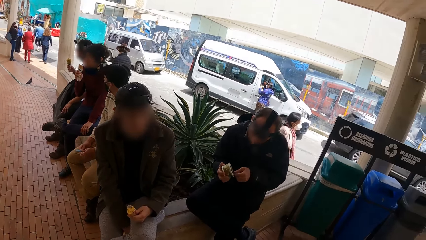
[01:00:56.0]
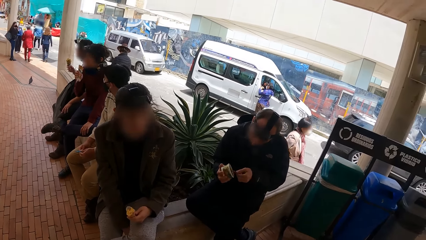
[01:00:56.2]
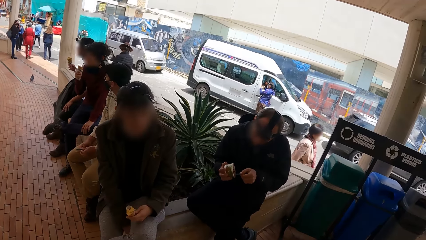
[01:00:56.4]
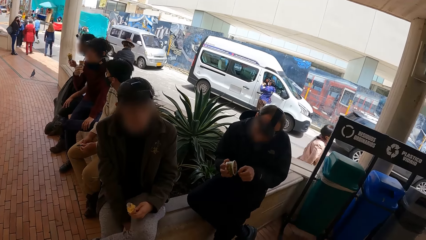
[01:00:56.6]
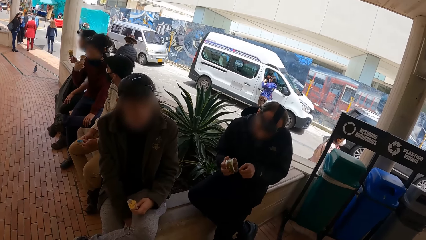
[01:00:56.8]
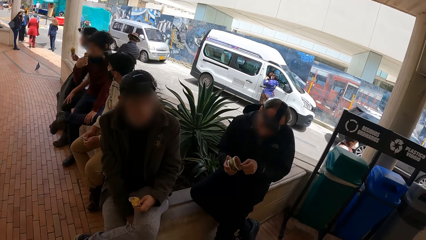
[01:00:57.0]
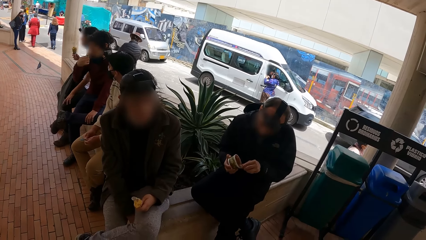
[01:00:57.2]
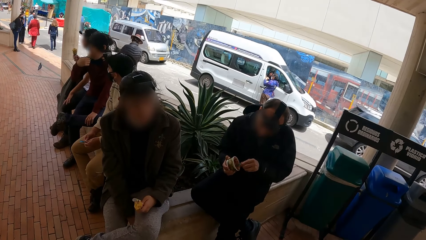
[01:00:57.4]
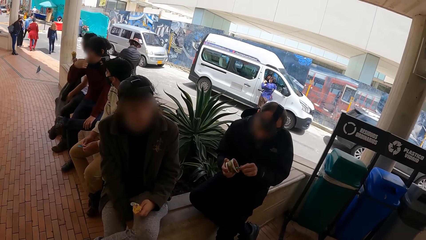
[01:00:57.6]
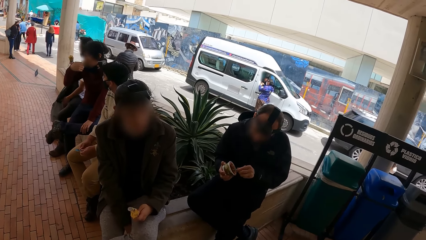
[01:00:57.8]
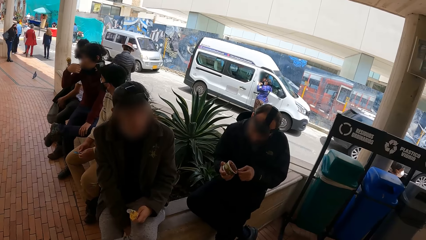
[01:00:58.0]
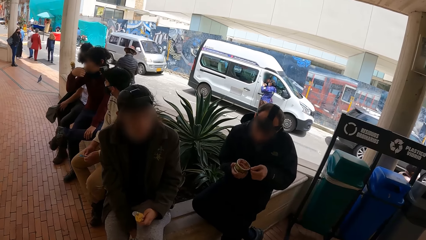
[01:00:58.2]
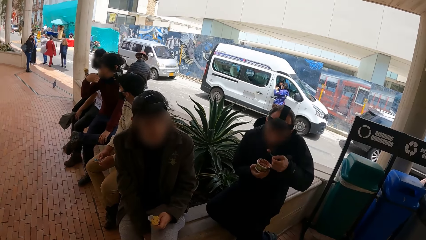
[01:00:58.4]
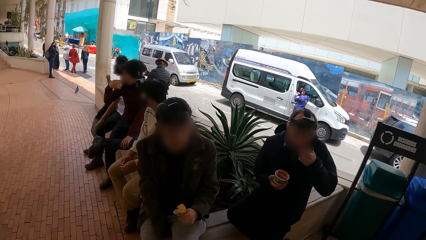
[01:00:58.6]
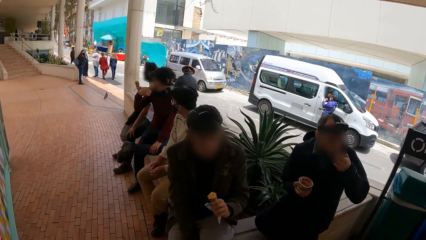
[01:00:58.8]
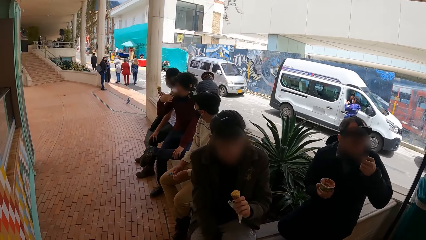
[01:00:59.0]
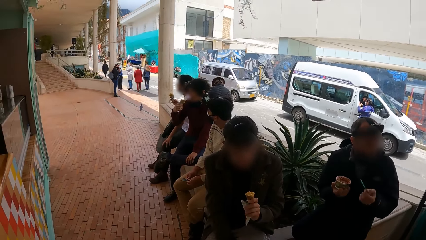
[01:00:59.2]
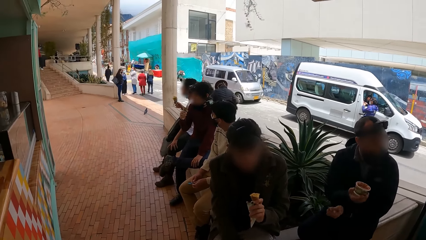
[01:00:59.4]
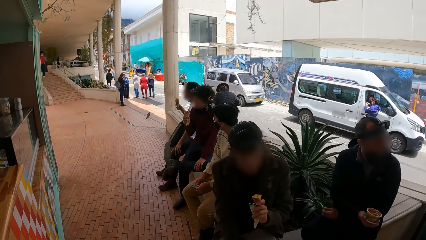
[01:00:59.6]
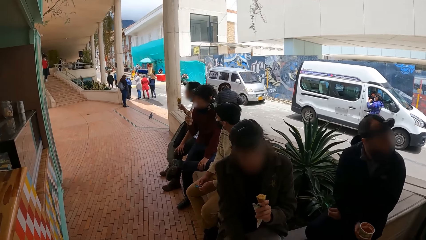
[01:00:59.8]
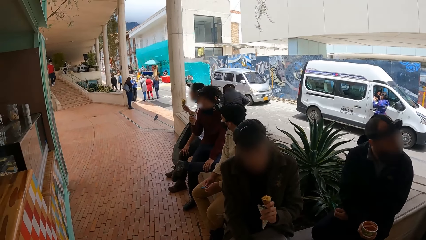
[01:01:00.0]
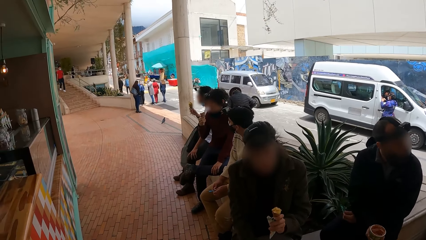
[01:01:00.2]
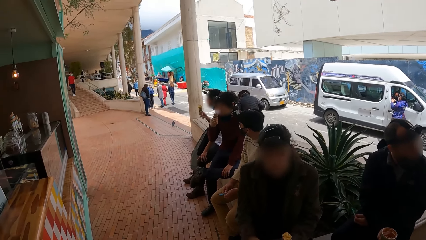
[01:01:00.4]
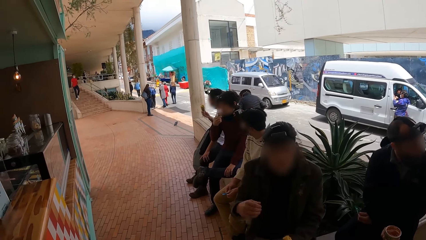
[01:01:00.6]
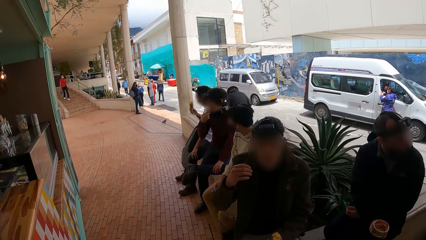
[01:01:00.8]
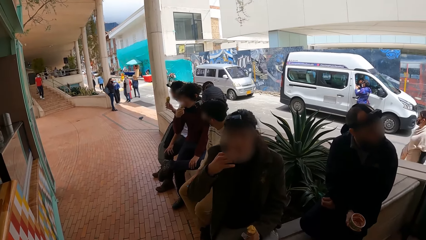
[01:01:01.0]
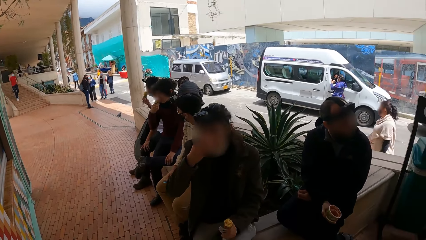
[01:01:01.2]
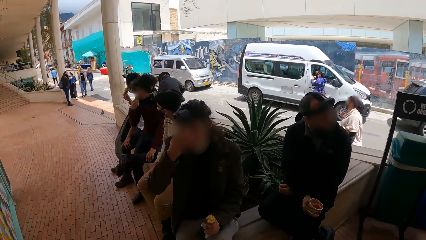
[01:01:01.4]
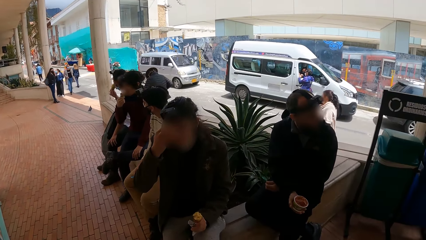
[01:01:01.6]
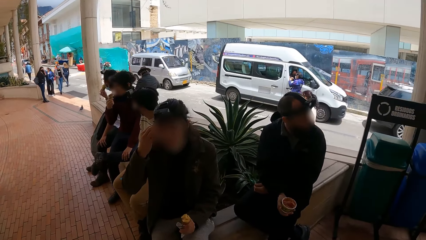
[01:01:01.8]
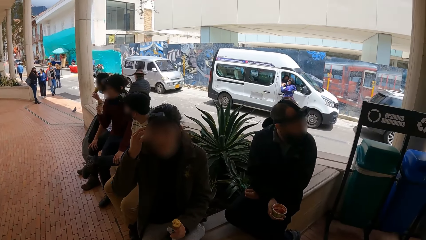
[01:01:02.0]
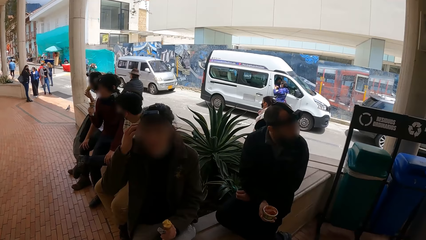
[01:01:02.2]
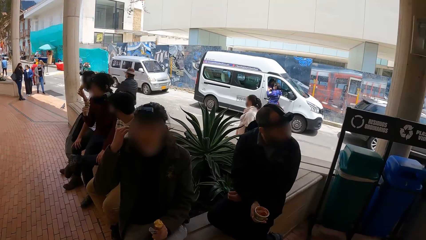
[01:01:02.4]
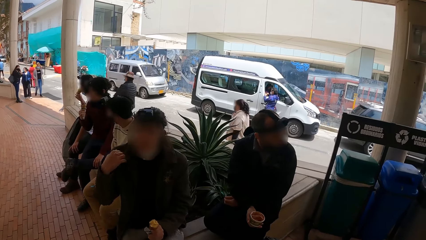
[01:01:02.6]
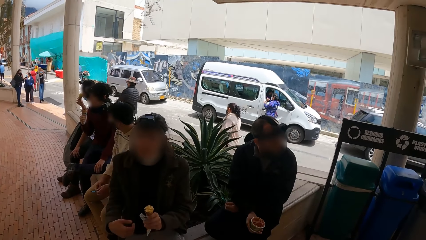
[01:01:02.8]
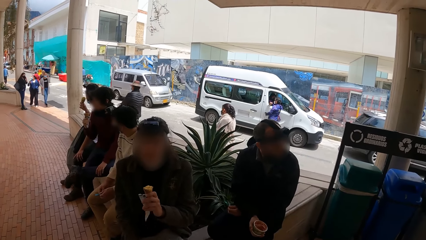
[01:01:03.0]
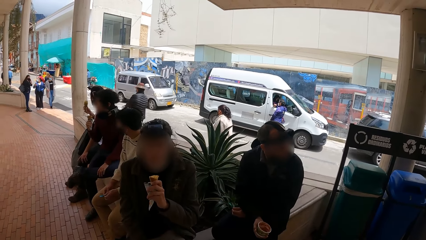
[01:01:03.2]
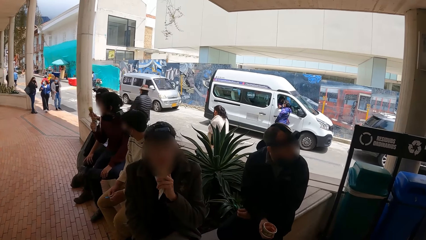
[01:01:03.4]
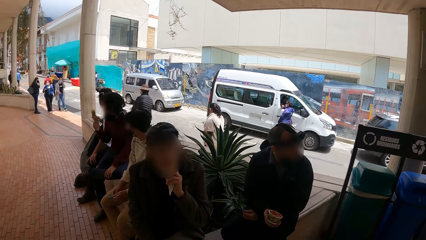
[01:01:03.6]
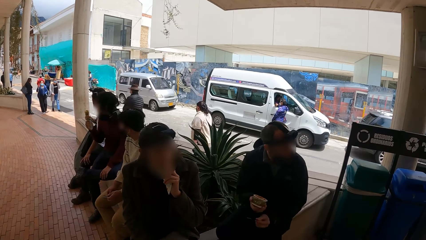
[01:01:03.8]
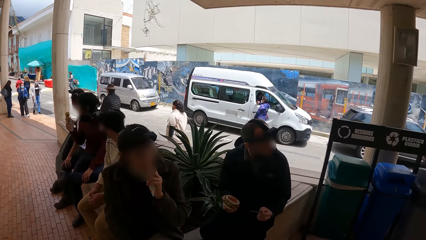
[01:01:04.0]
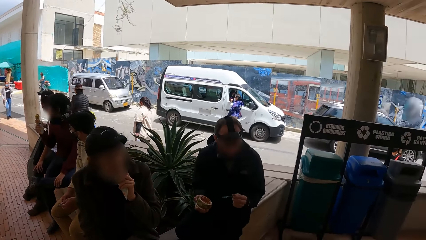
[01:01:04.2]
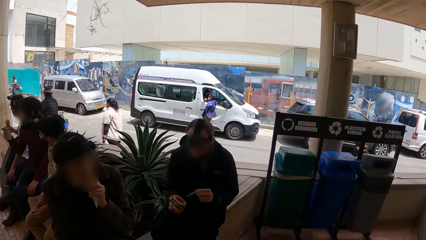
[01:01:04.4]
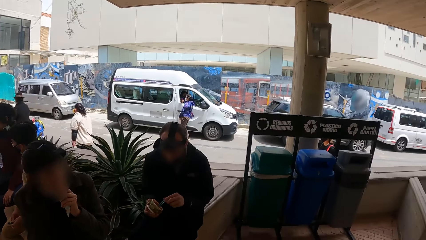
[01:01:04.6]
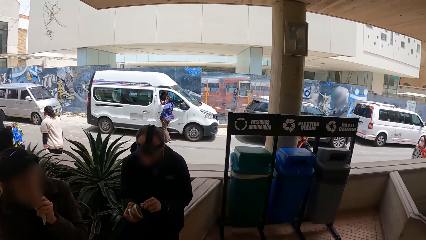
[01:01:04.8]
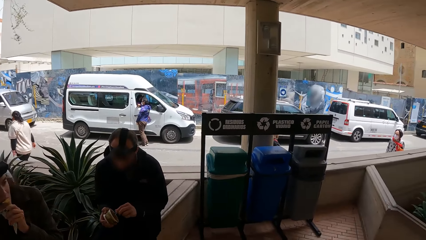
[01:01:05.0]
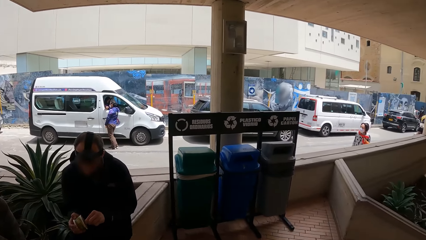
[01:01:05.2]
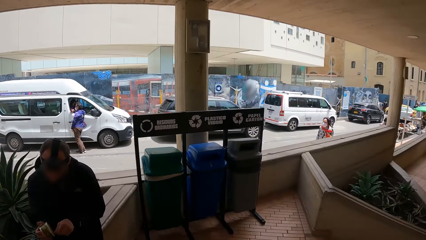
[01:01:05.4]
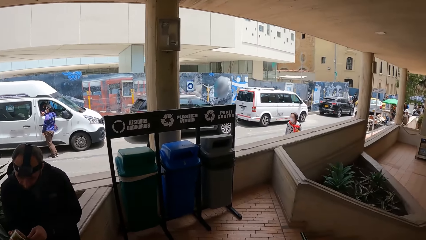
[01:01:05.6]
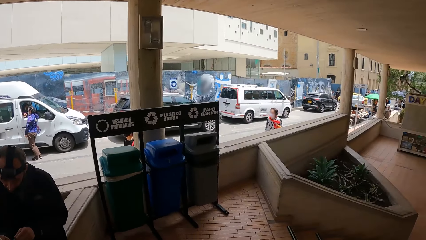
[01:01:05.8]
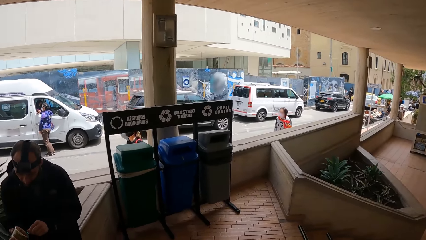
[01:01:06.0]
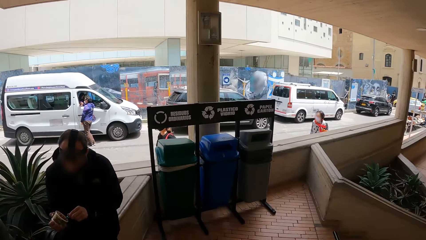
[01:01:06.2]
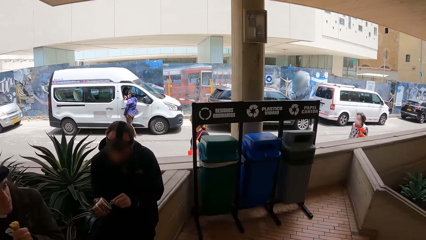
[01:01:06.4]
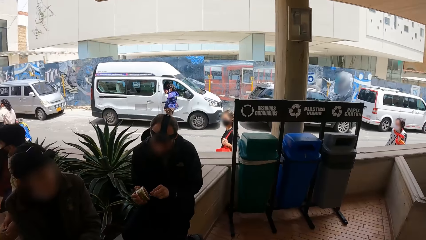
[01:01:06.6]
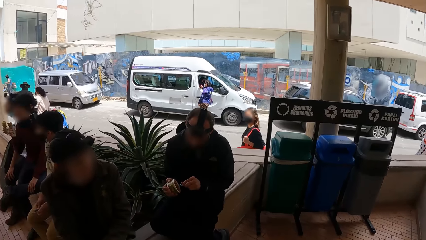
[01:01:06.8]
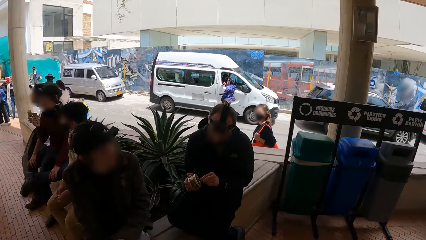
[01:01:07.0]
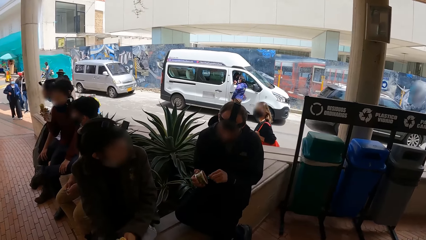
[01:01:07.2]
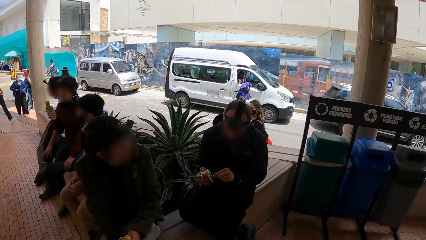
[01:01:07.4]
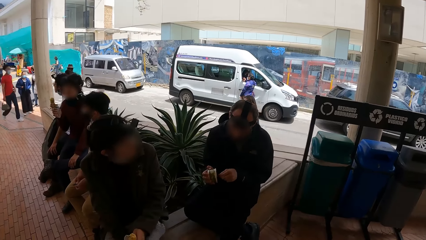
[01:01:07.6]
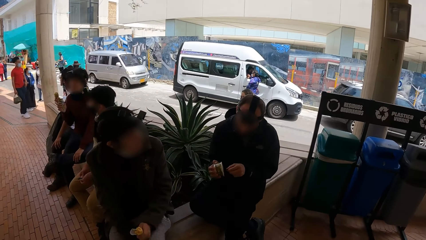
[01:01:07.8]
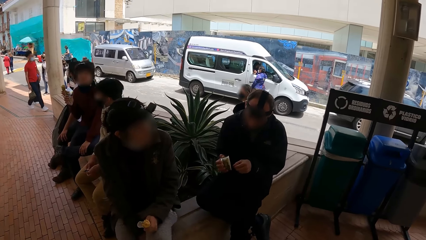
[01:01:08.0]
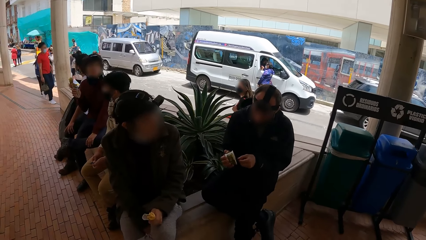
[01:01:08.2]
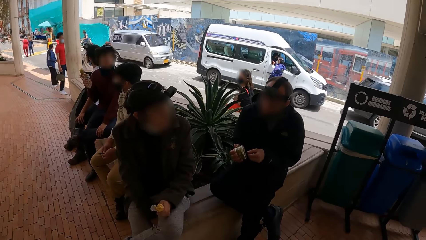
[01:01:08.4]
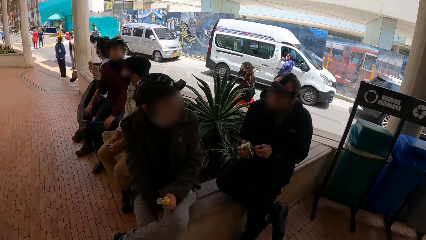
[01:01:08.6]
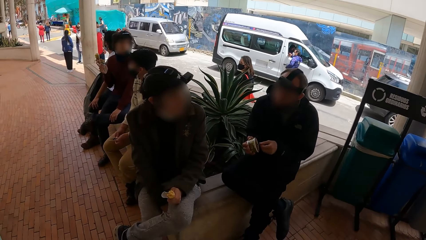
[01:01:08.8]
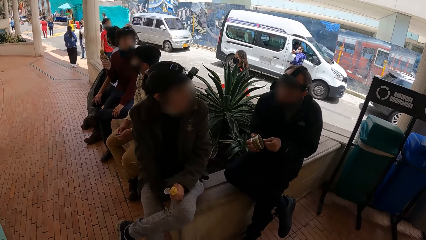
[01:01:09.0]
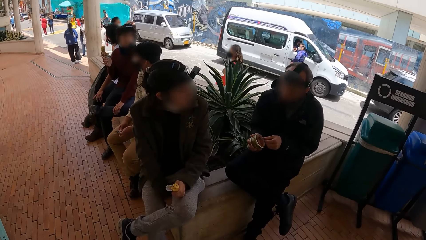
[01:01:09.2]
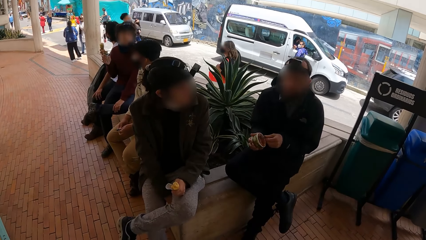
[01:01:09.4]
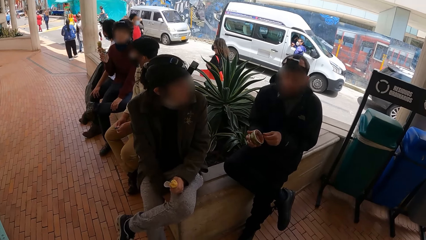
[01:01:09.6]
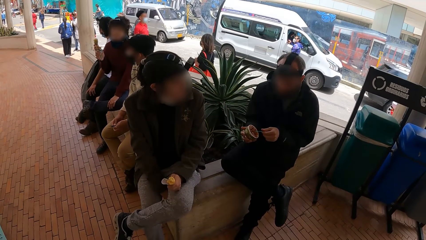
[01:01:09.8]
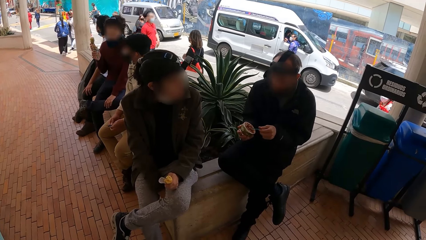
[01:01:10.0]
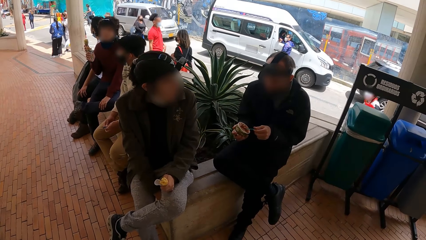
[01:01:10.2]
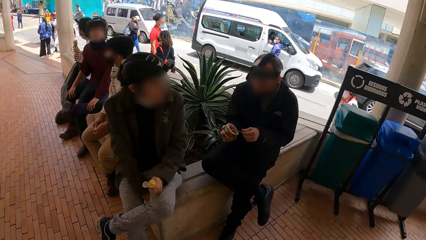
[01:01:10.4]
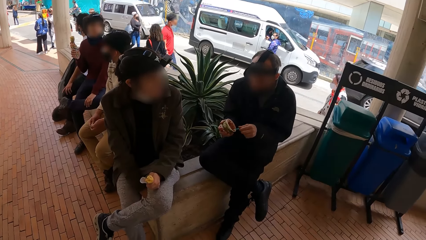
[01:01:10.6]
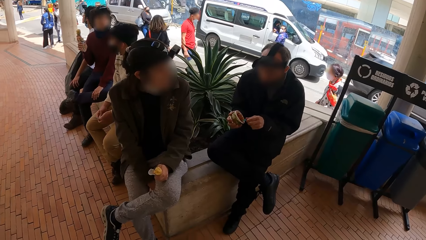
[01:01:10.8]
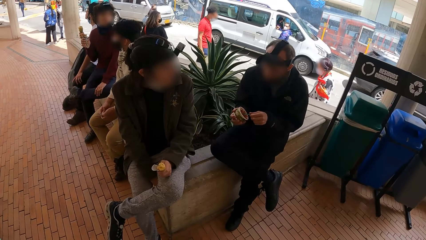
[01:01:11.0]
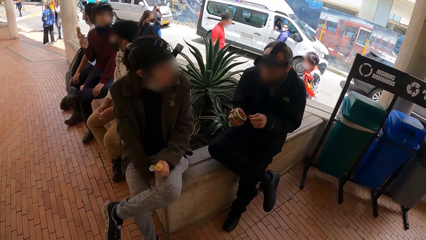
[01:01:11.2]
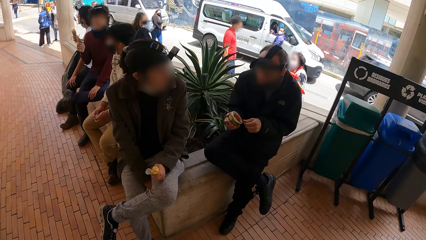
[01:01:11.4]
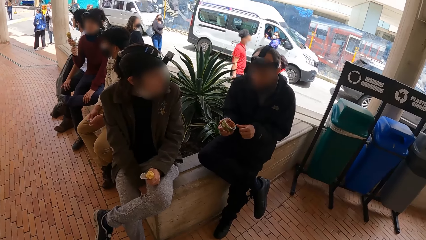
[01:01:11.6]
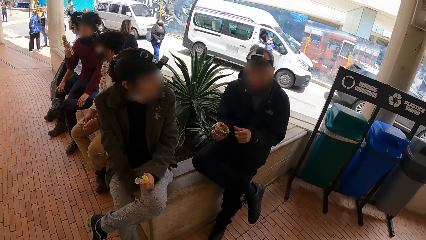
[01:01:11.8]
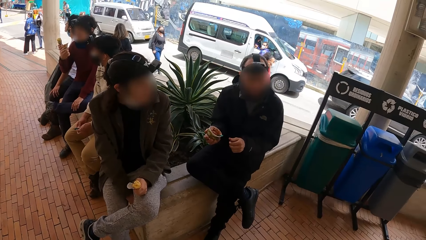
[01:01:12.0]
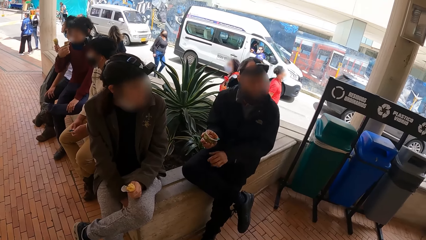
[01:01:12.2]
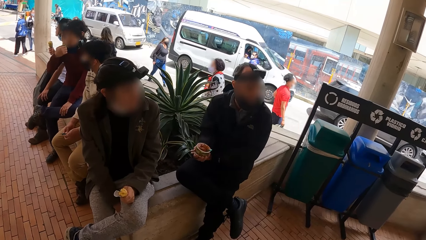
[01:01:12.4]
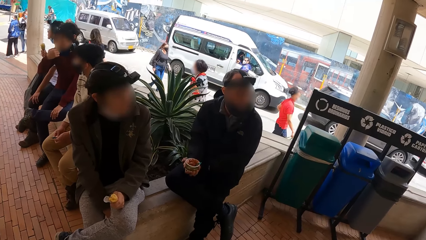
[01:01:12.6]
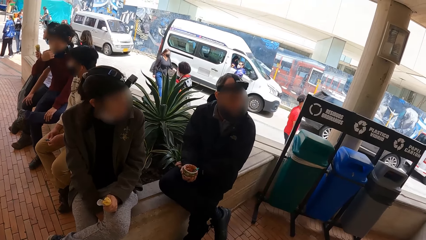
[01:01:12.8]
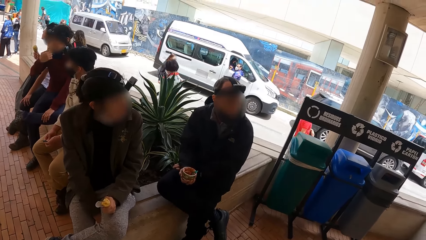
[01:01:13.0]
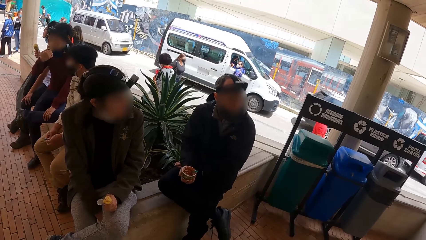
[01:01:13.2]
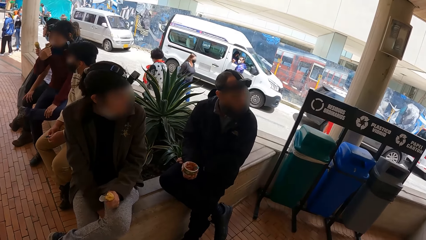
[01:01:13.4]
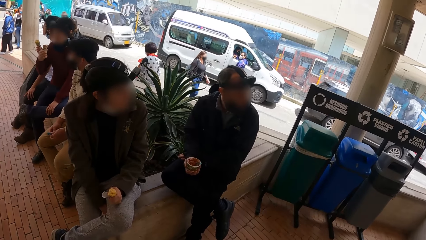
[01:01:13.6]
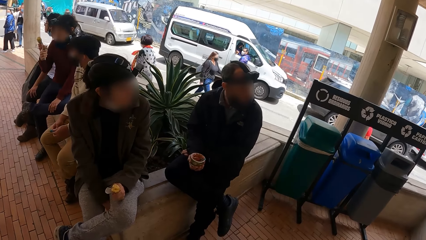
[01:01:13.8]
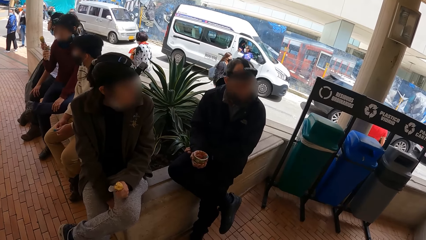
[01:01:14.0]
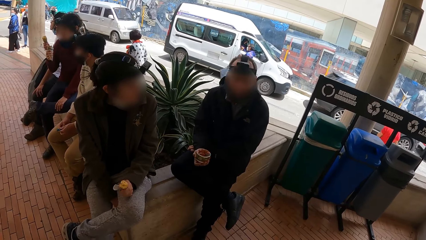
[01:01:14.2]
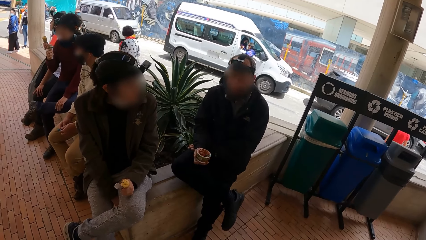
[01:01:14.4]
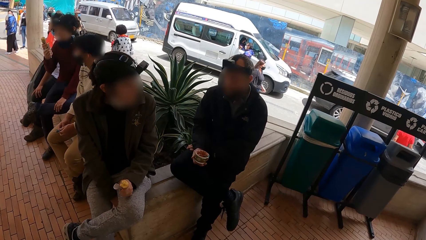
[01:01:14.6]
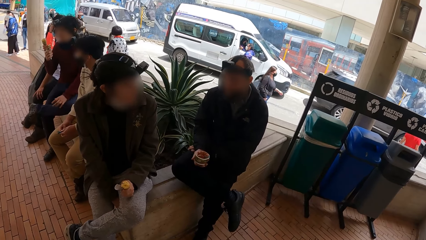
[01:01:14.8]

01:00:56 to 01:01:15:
The man licks the ice-cream with the spoon in his left hand. The man crosses his hands on his lap. The man scoops ice-cream from the cup with the spoon in his left hand. The camera wearer places his left hand on his lap.
